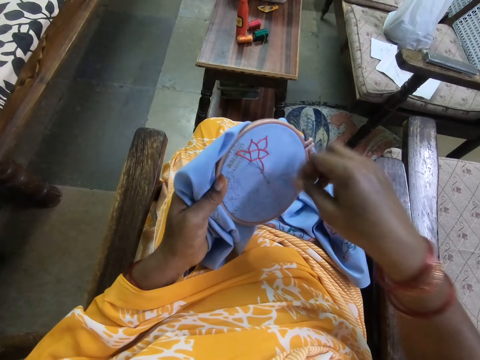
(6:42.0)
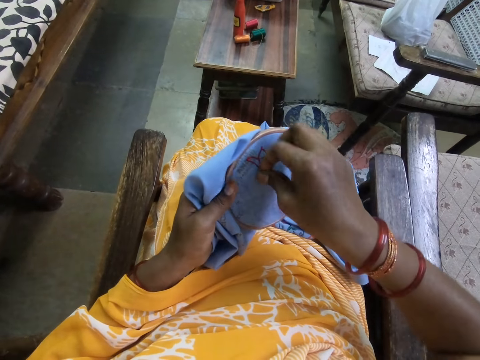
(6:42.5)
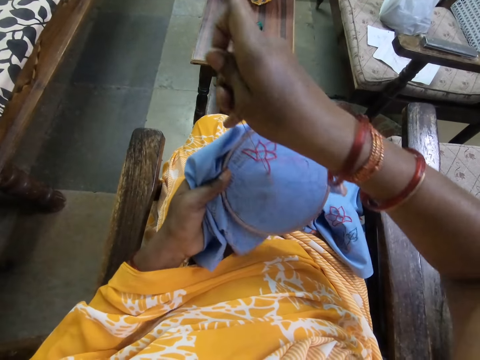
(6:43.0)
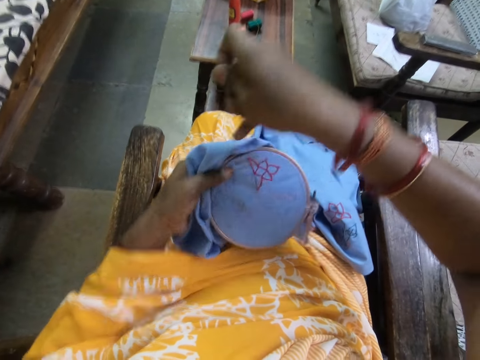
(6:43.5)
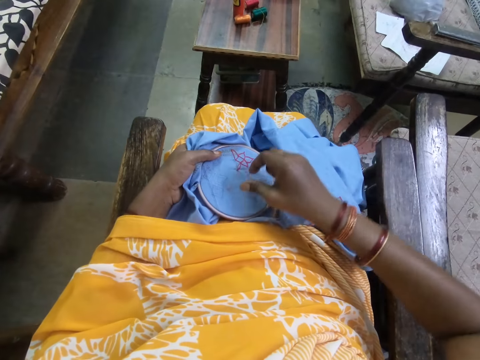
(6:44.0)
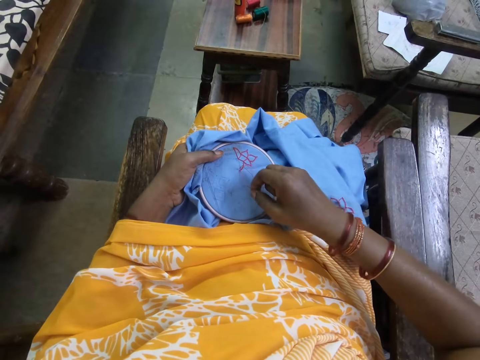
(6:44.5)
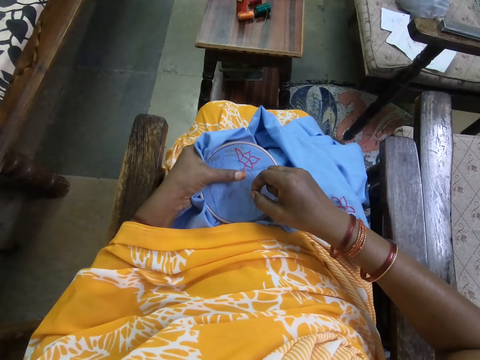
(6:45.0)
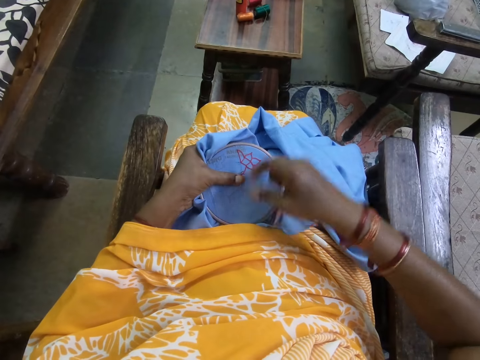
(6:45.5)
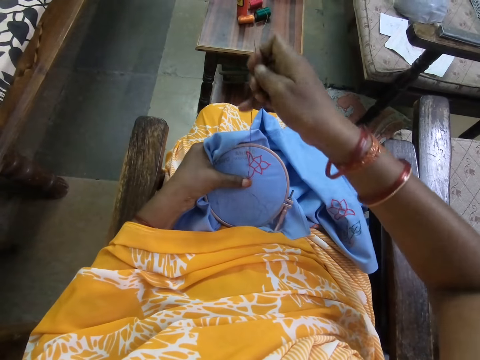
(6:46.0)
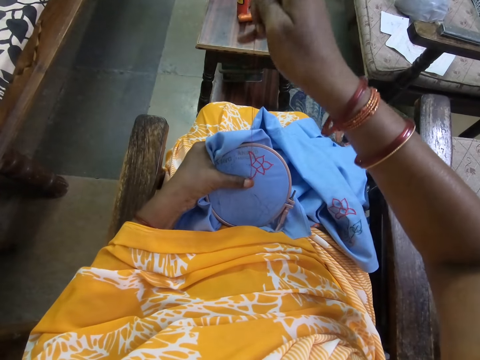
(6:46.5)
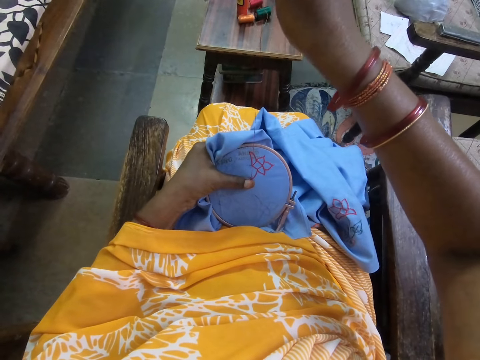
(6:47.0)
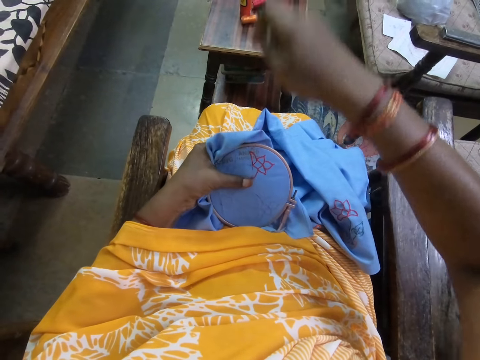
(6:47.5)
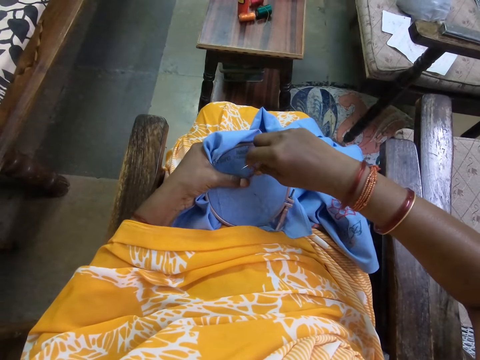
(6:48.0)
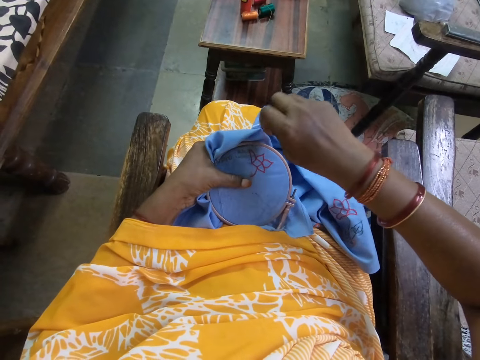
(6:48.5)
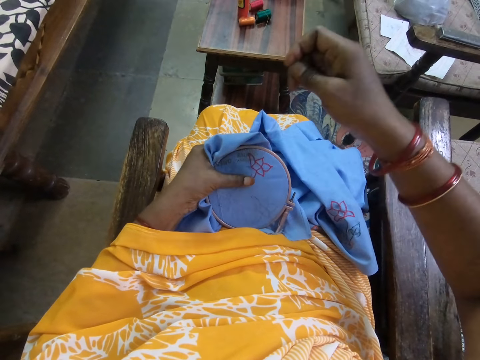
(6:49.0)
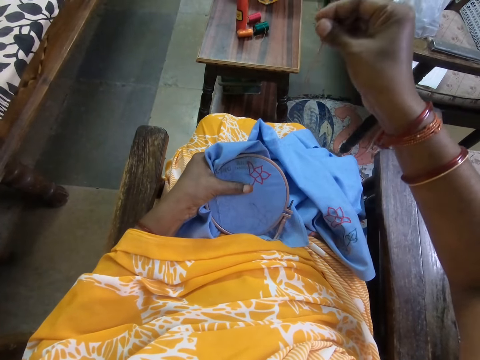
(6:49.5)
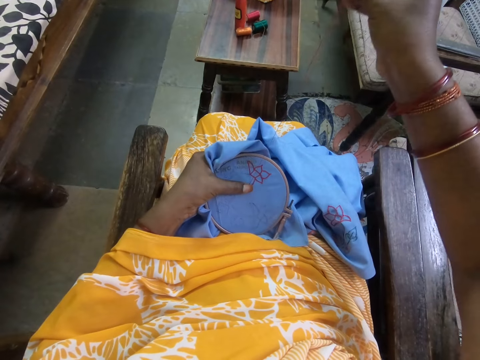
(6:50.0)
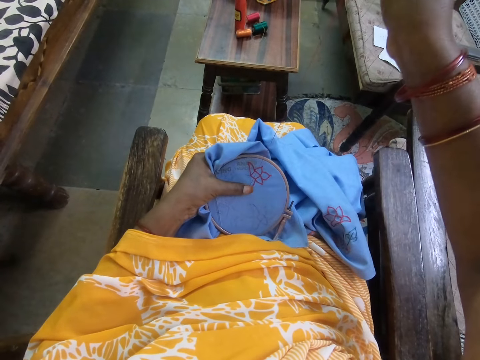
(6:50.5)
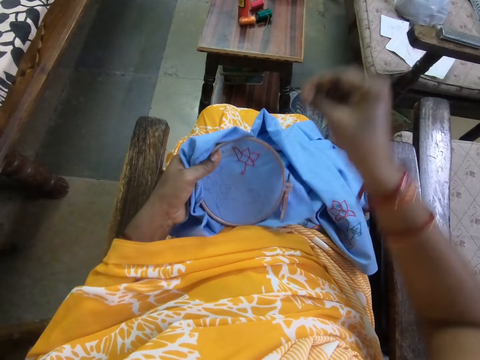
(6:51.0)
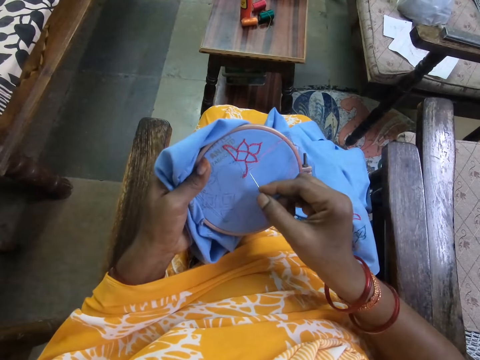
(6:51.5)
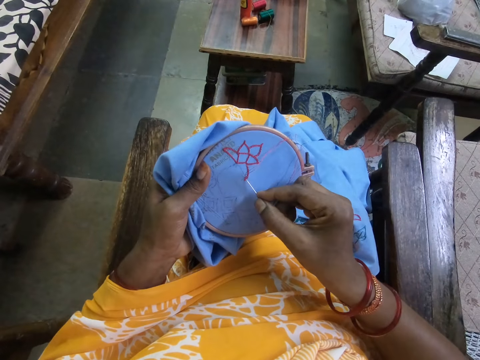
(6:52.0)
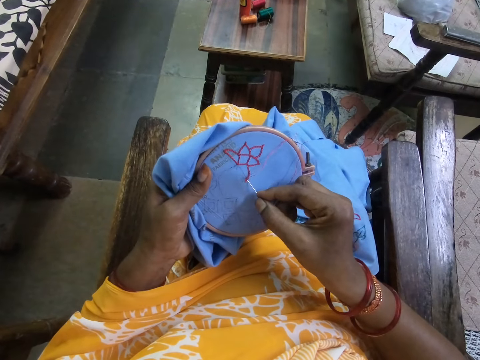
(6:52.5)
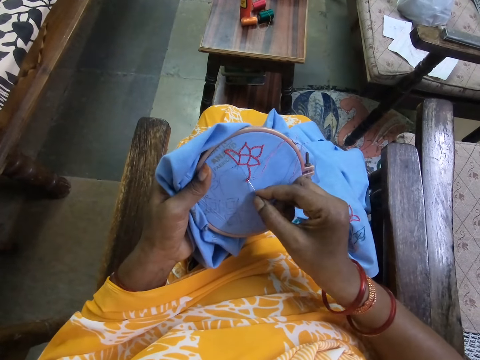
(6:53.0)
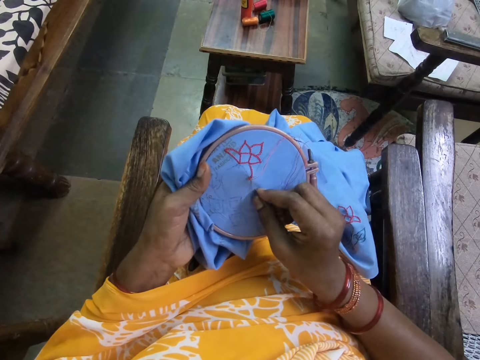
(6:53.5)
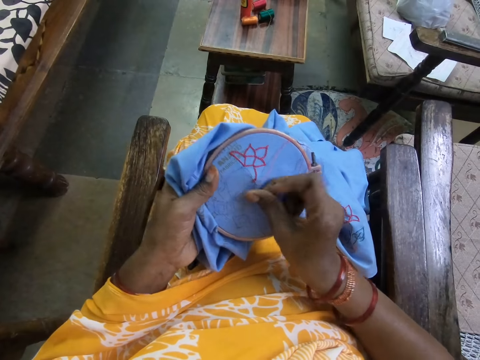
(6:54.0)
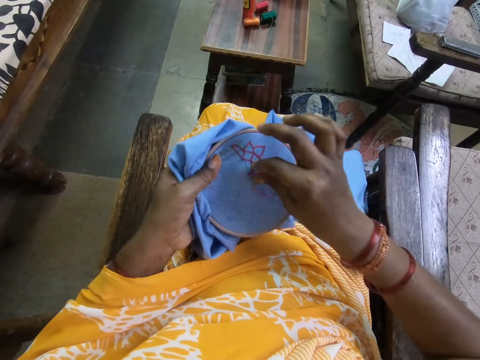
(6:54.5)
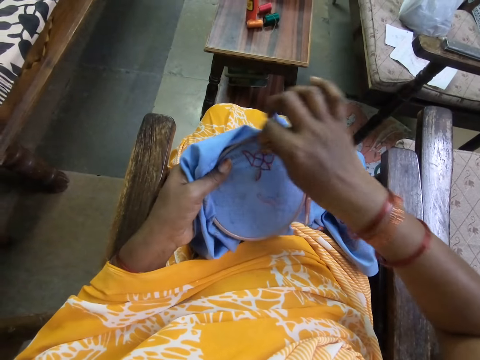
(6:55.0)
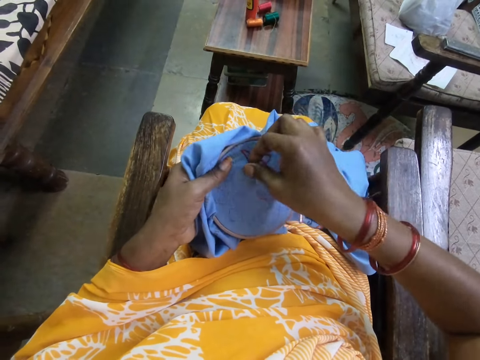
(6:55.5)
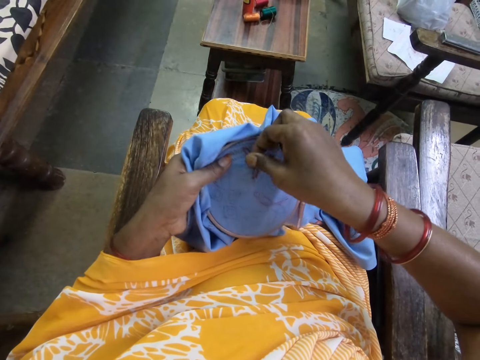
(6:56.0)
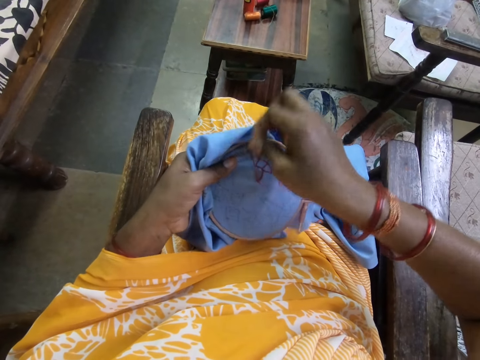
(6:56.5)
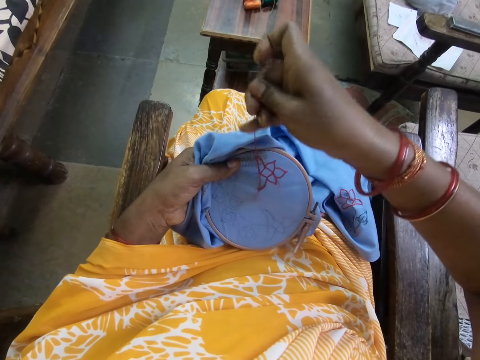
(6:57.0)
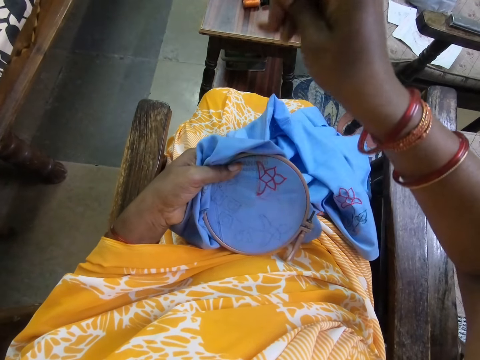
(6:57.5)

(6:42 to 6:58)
The camera wearer rests the canvas in her left hand on her lap. She adjusts the thread on the canvas with both hands. She embroiders the canvas in her left hand with the needle and thread in her right hand.

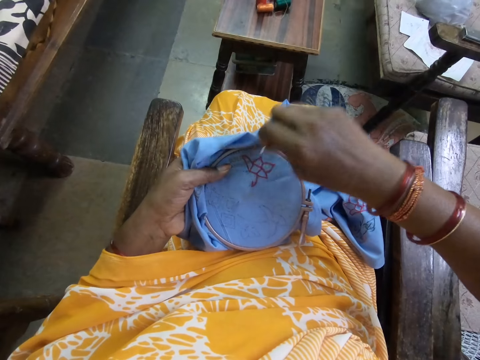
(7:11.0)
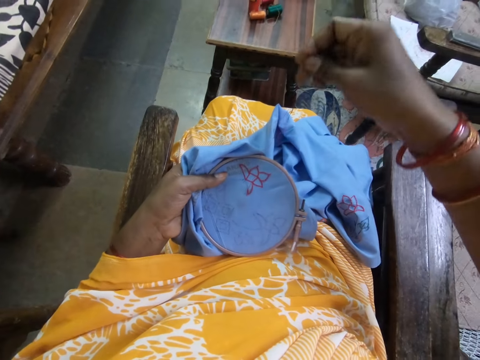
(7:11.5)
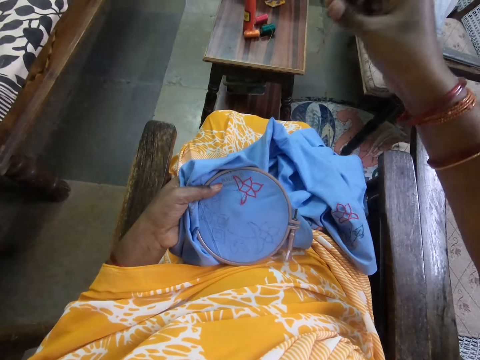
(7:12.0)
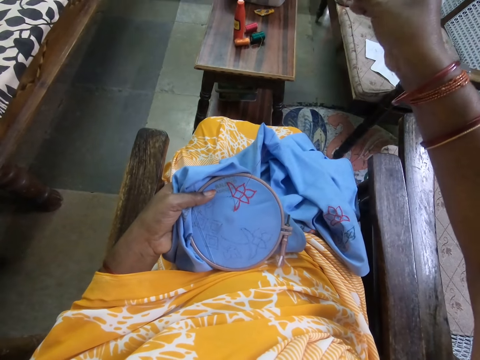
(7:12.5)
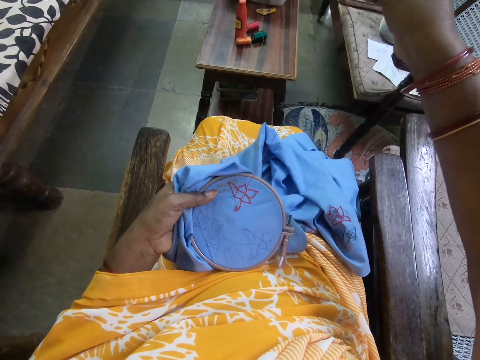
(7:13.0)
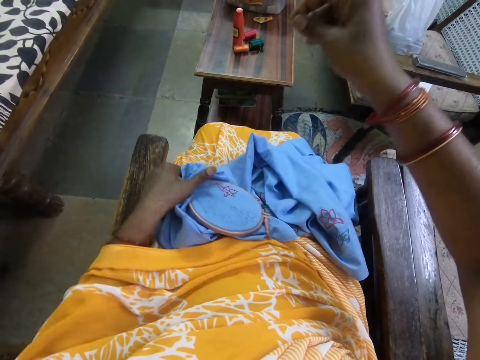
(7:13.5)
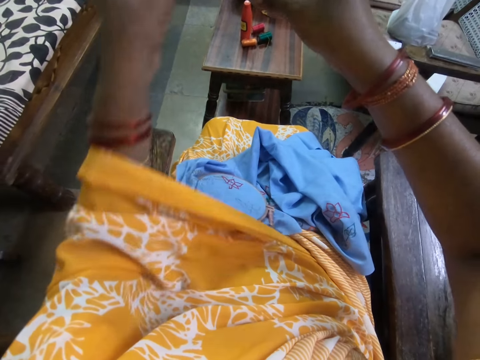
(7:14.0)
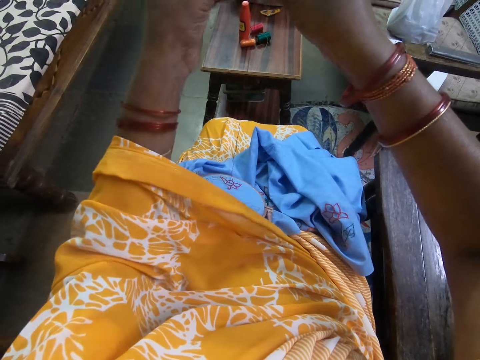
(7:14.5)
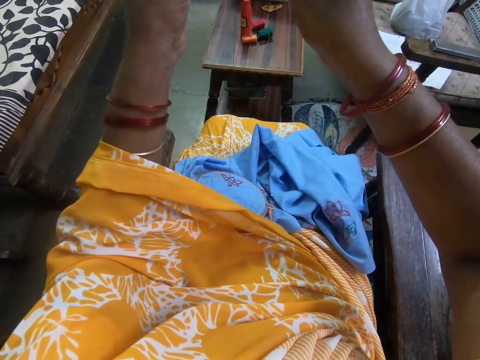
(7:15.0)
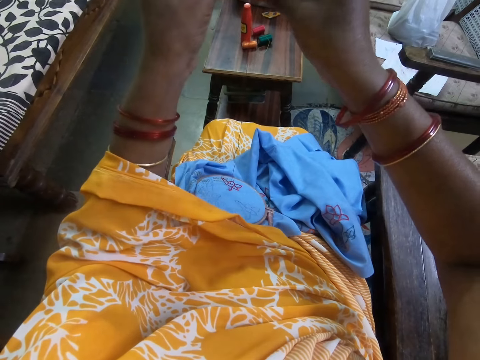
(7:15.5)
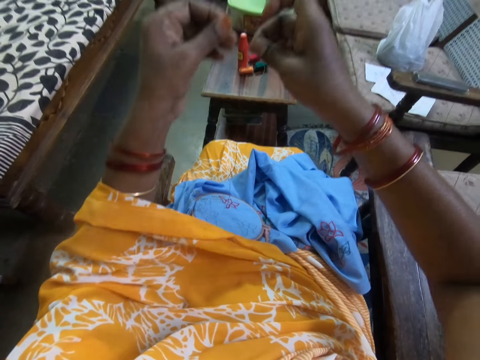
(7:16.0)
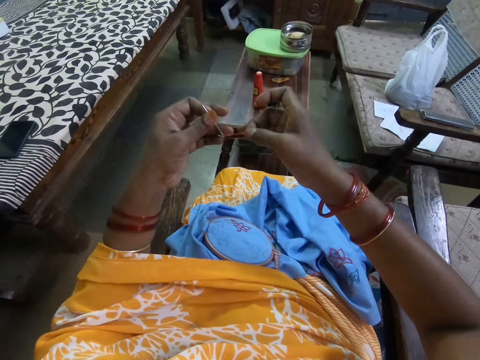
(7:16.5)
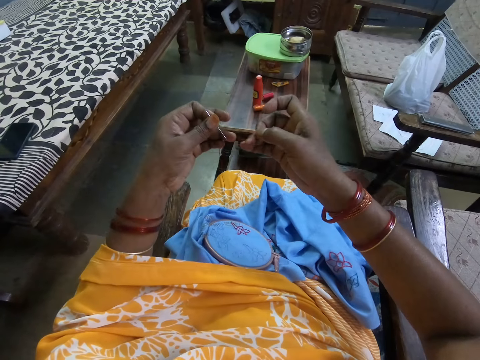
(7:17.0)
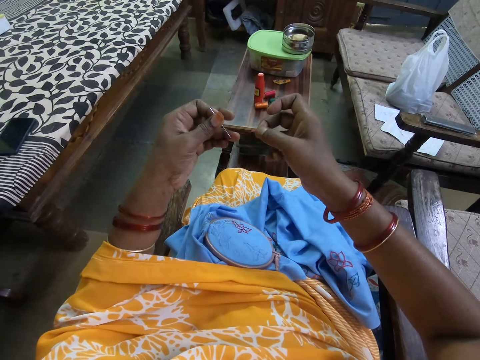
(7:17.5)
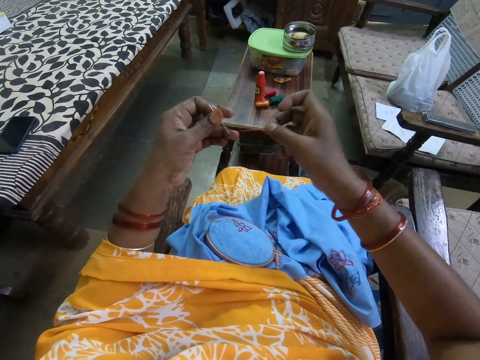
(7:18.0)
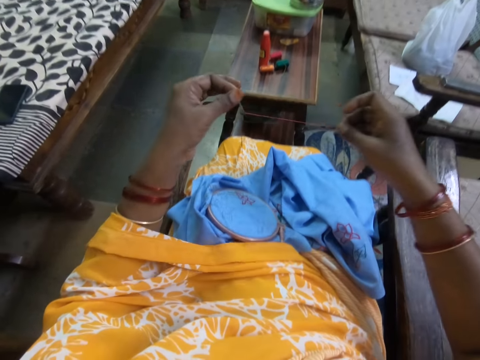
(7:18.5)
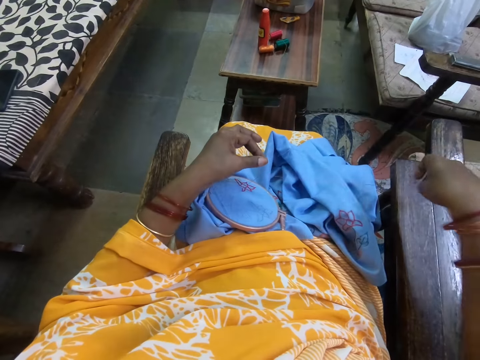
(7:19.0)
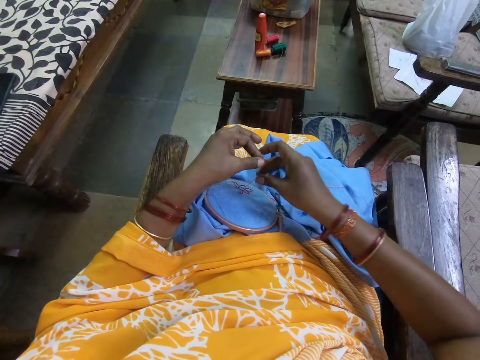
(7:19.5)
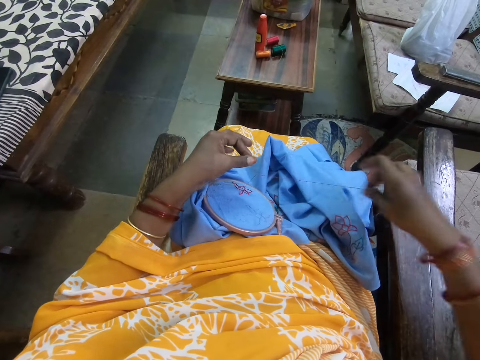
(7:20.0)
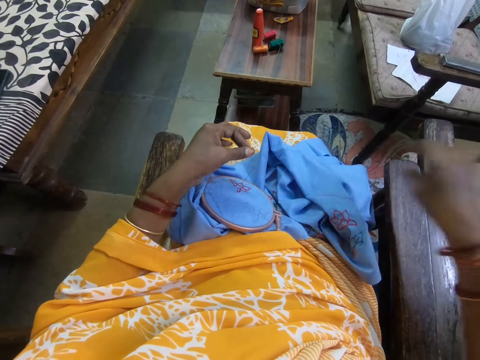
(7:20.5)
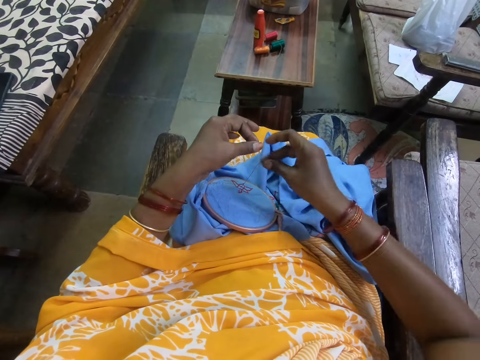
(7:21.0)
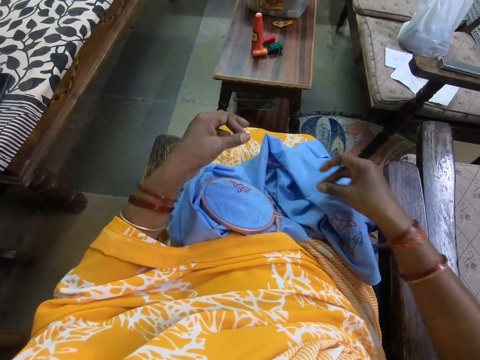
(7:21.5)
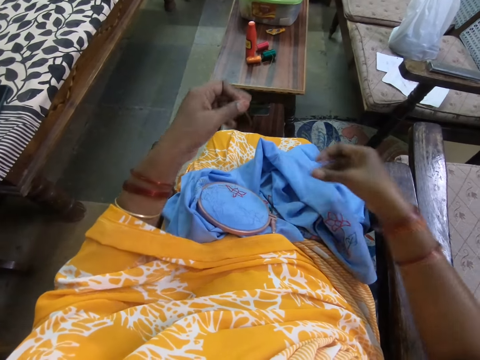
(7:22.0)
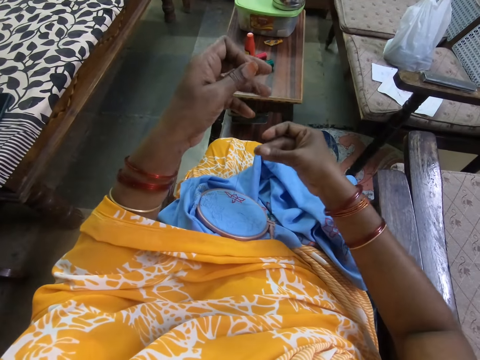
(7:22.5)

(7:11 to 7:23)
The camera wearer pulls the thread on the fabric. She places the canvas in her left hand on her lap. She fixes the thread on the sewing needle in her left hand with her right hand.
